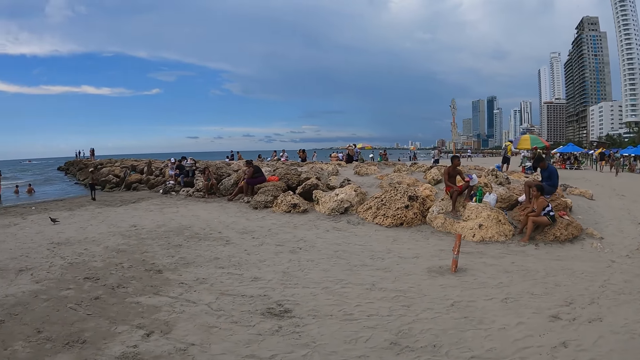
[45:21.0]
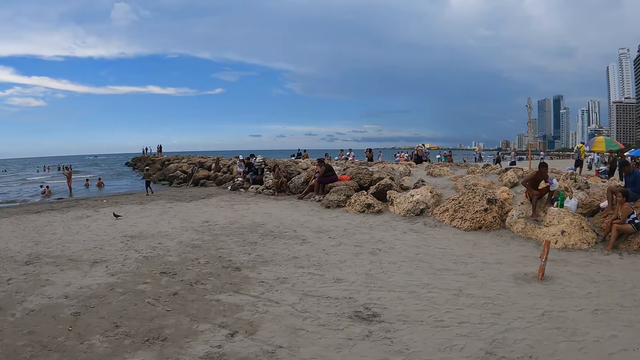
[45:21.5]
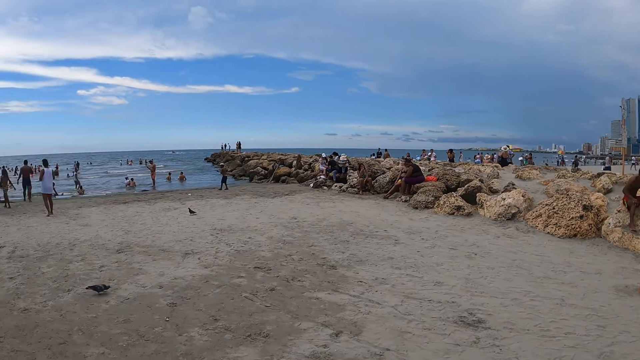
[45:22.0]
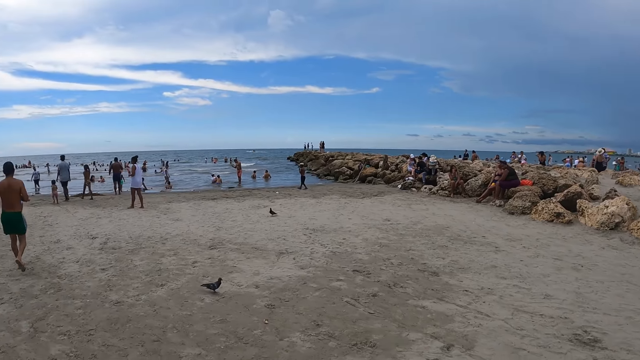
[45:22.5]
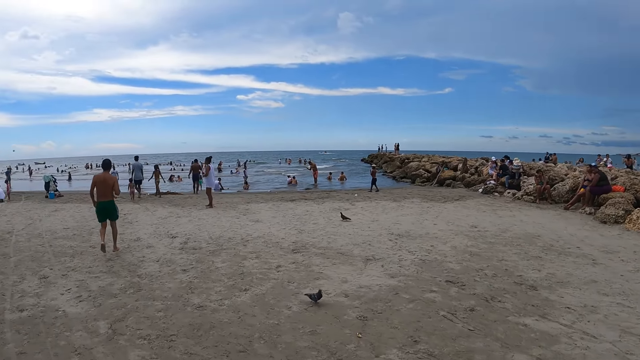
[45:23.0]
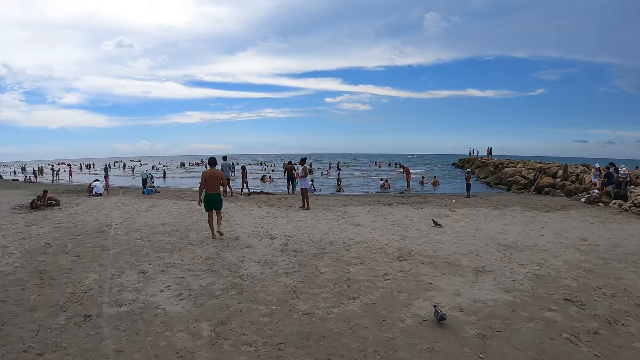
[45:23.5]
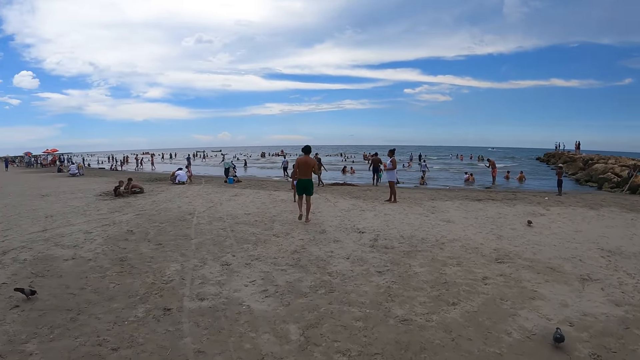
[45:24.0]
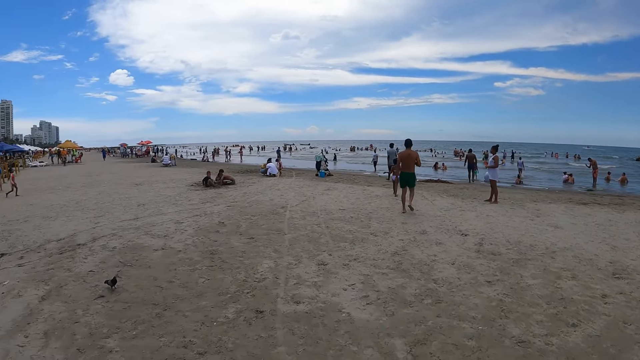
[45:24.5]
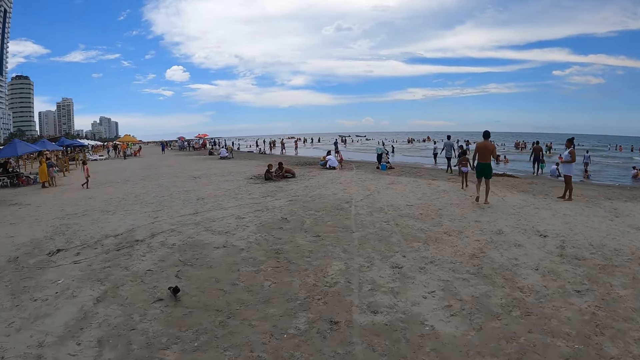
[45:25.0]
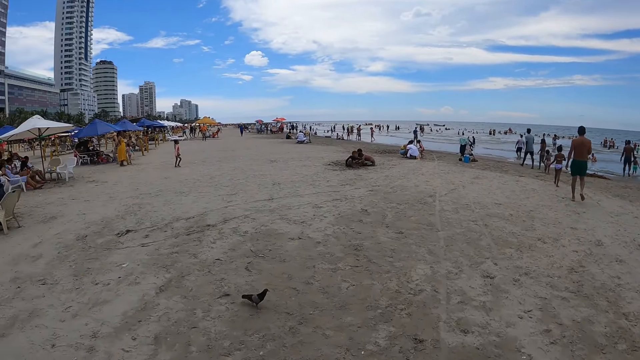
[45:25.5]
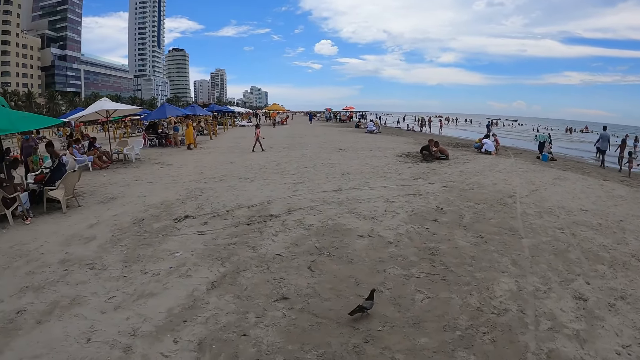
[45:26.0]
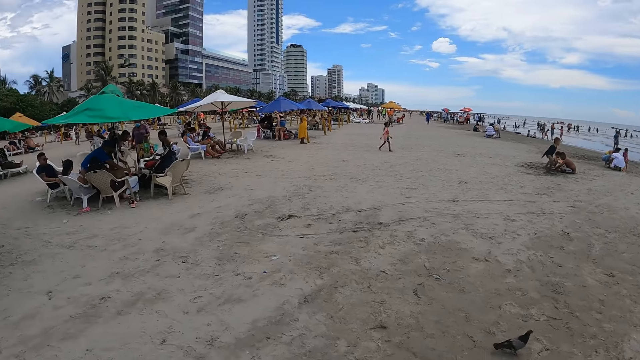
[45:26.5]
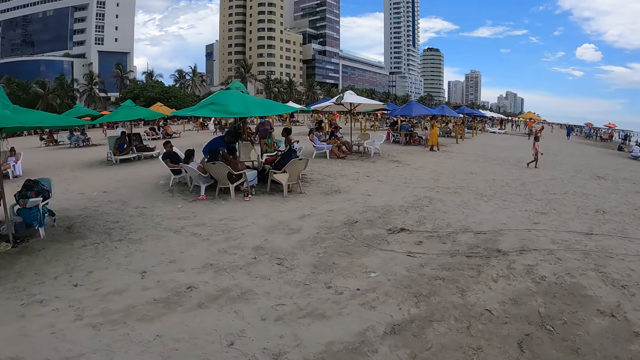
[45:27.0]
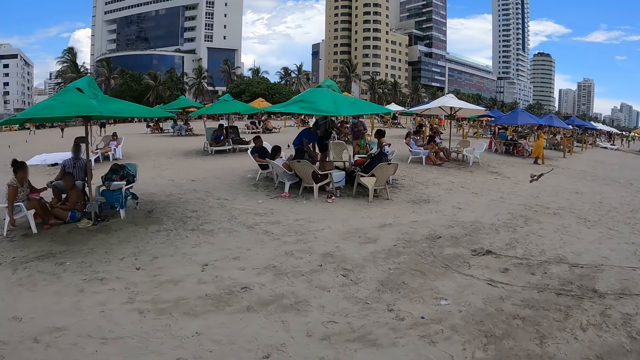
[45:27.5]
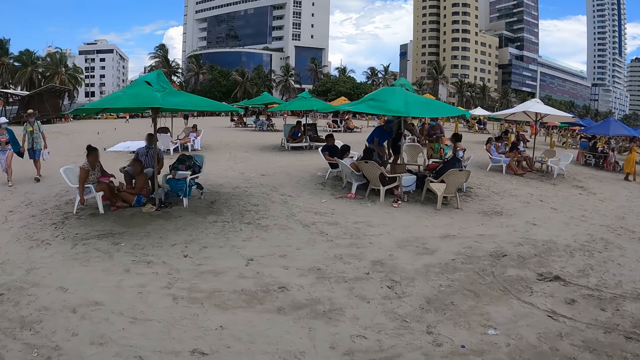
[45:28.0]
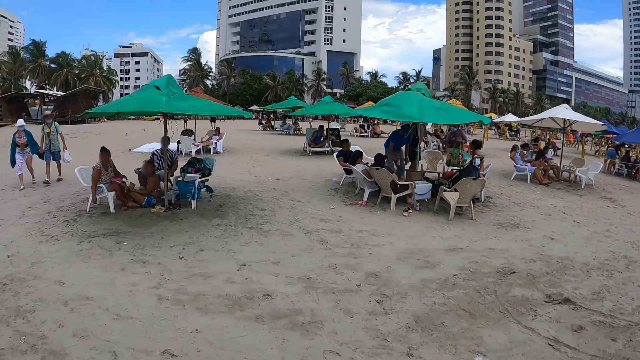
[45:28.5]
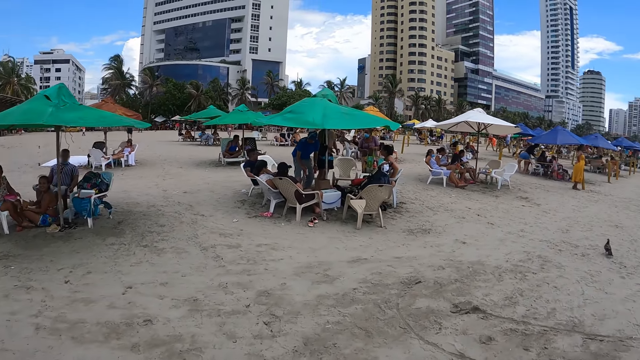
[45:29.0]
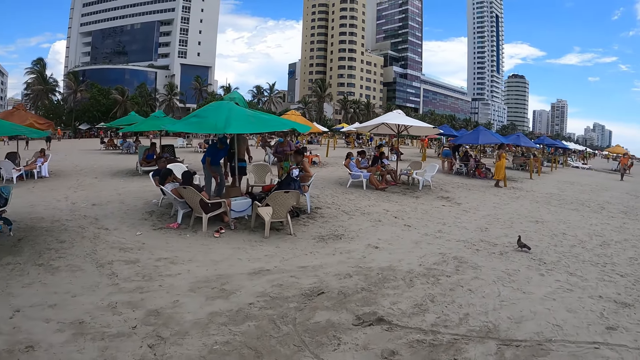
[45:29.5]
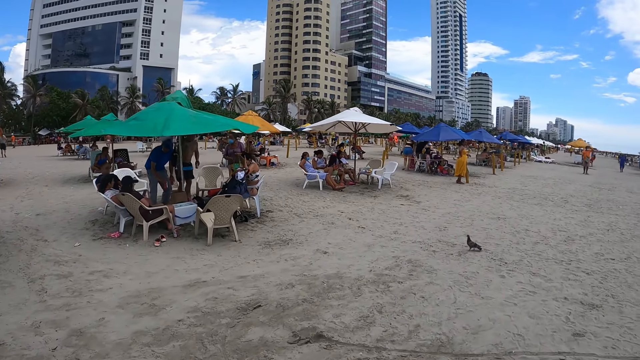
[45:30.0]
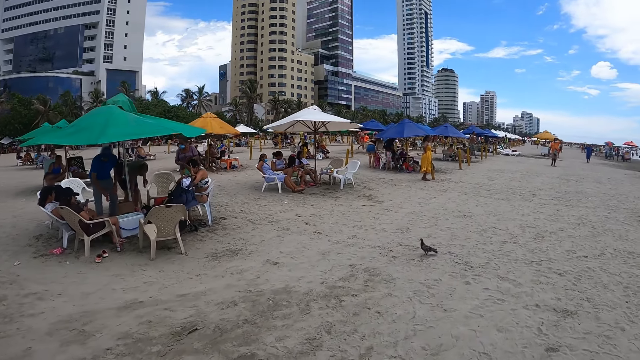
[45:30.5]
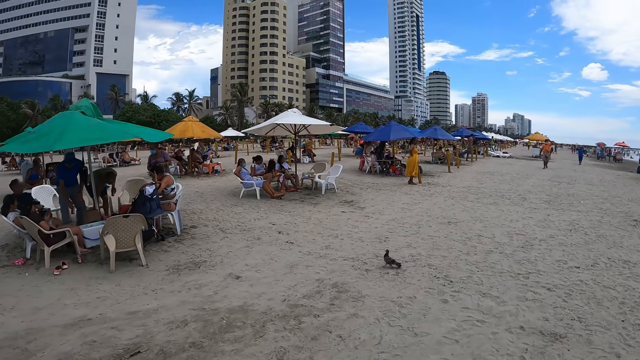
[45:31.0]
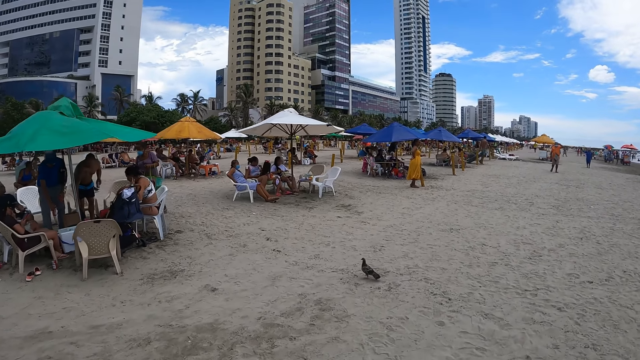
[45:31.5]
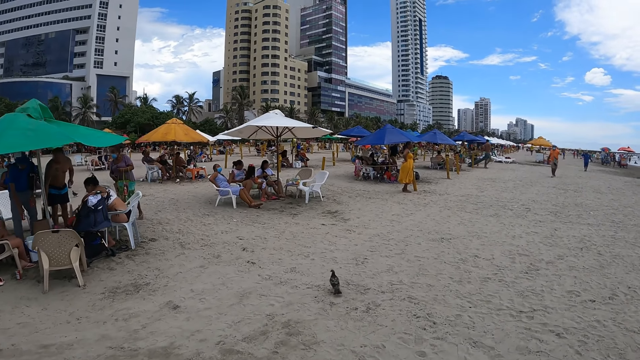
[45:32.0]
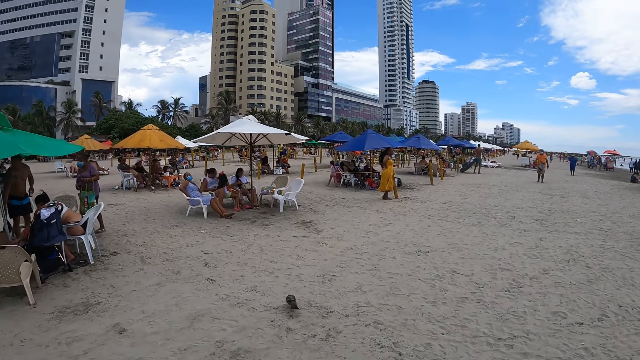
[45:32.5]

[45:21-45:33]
The camera wearer looks around. They look around again. They walk on the beach. They turn around. They walk on the beach.

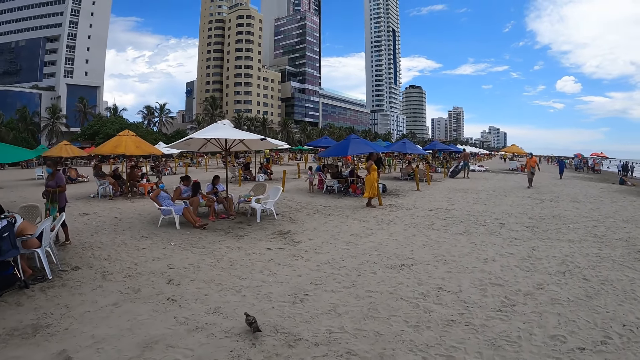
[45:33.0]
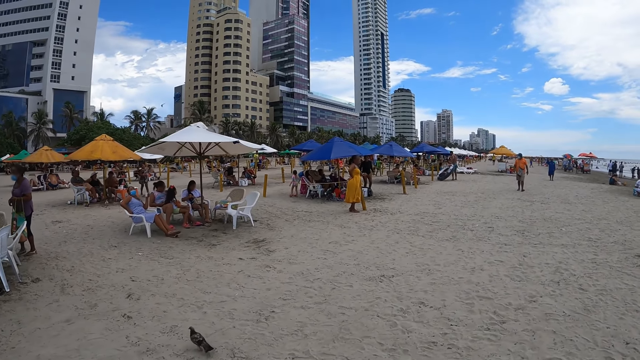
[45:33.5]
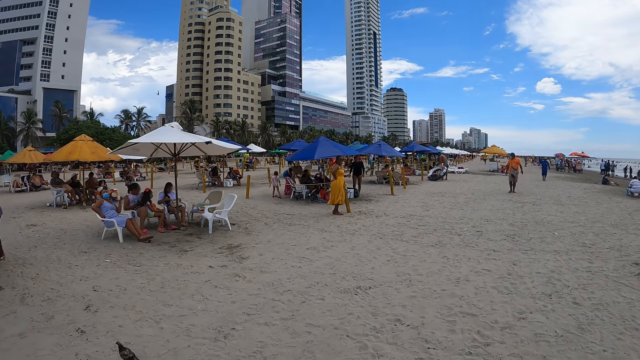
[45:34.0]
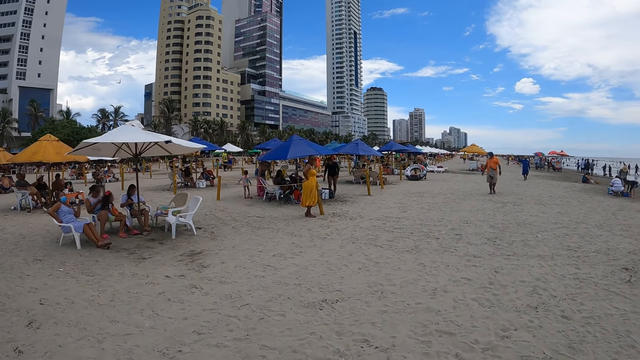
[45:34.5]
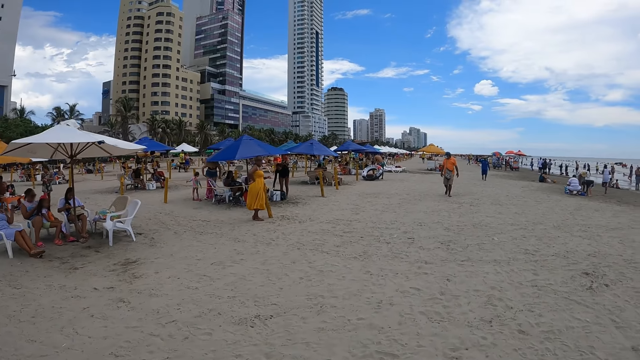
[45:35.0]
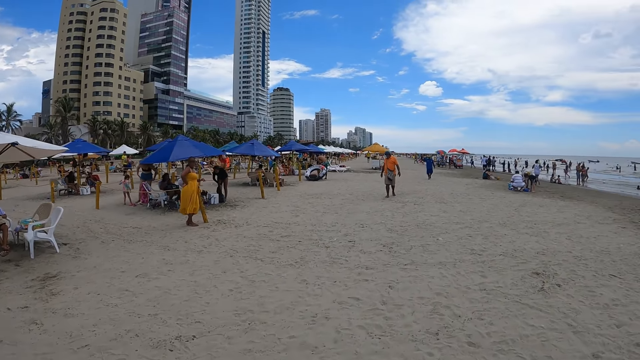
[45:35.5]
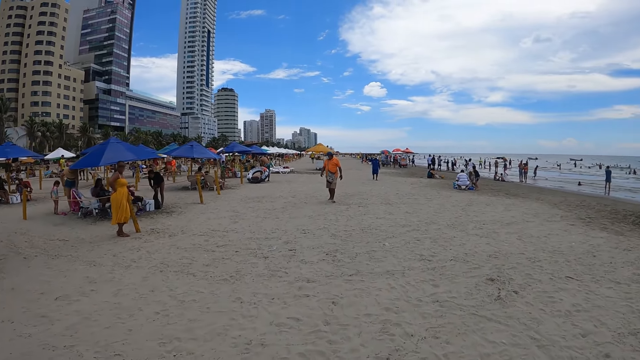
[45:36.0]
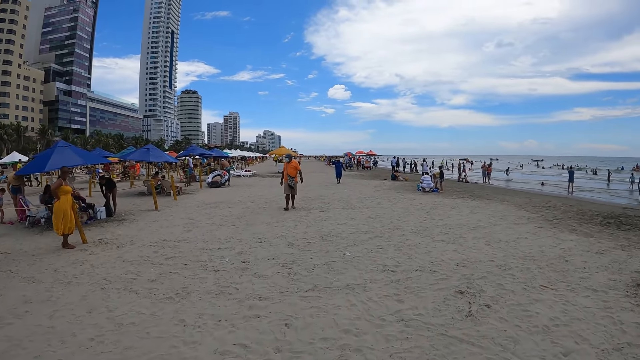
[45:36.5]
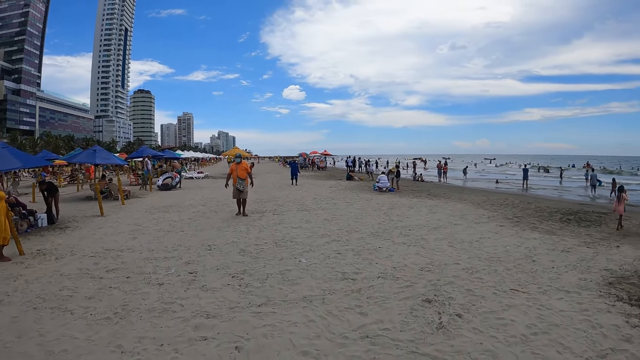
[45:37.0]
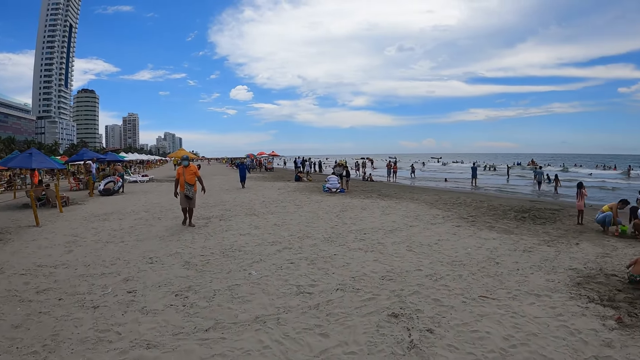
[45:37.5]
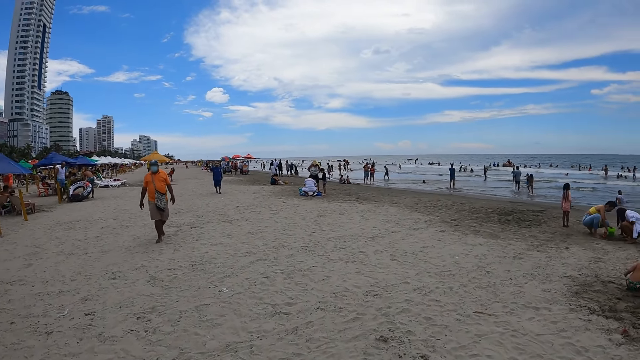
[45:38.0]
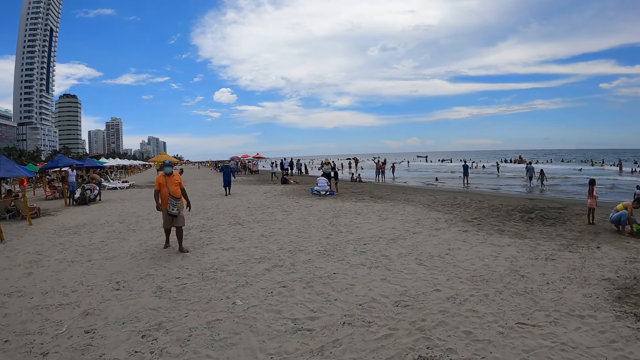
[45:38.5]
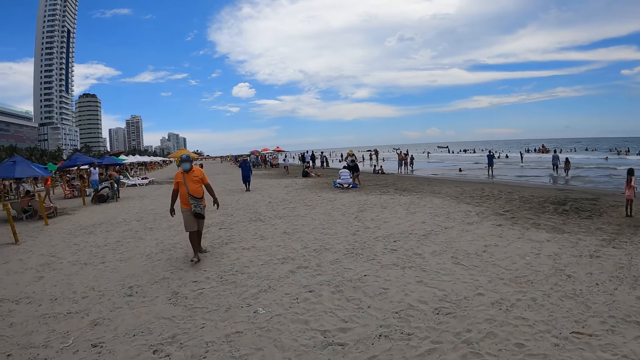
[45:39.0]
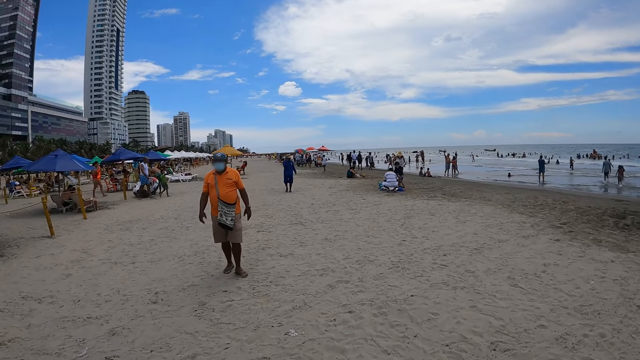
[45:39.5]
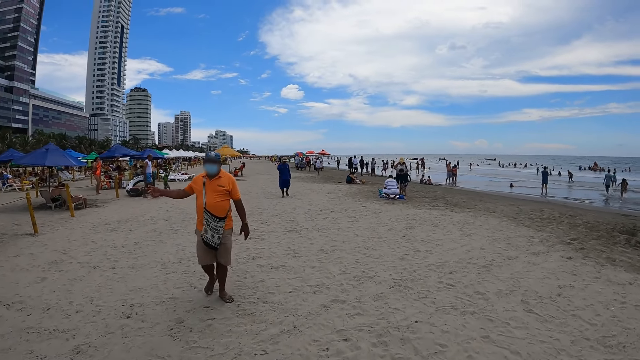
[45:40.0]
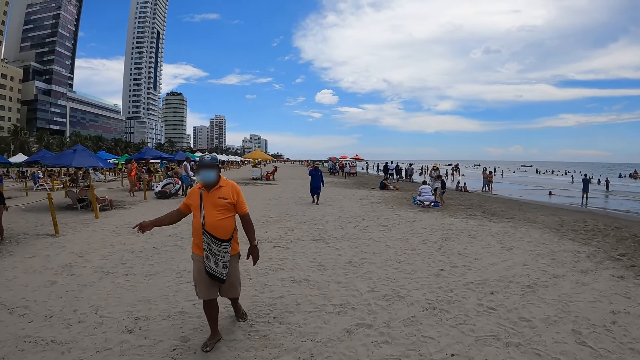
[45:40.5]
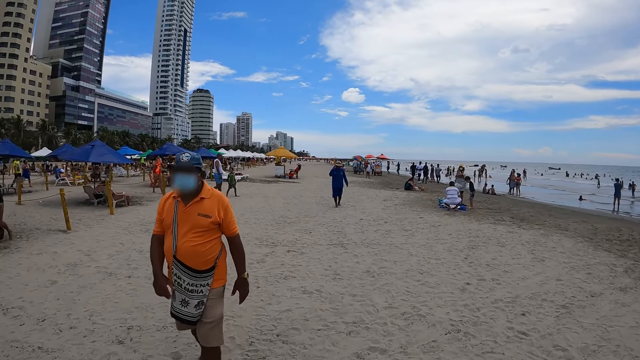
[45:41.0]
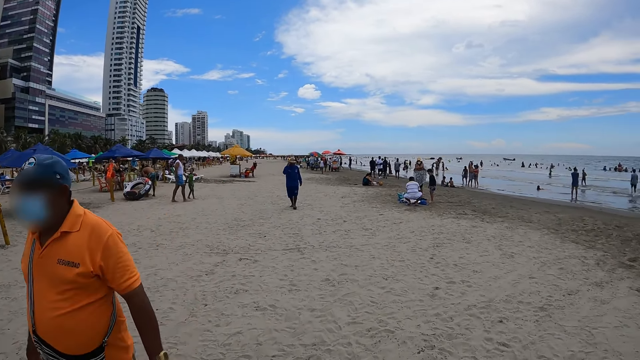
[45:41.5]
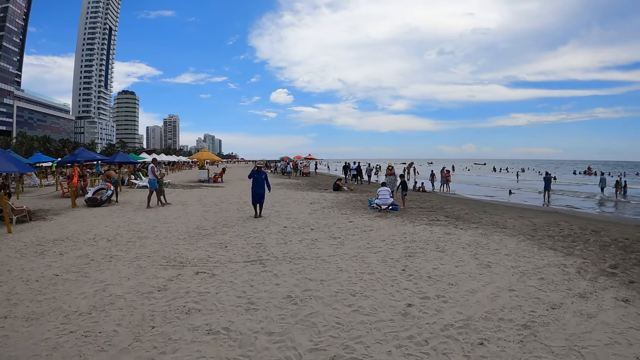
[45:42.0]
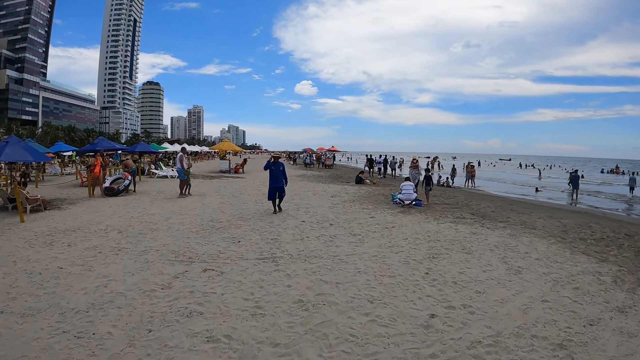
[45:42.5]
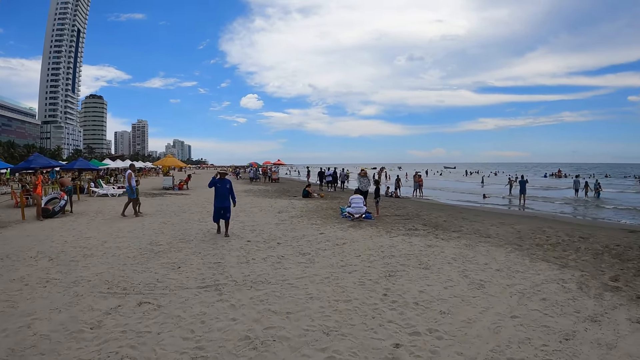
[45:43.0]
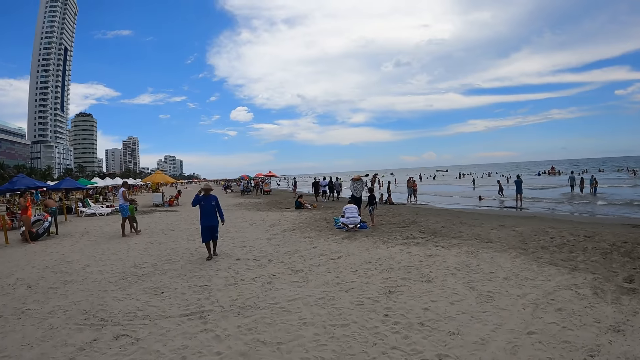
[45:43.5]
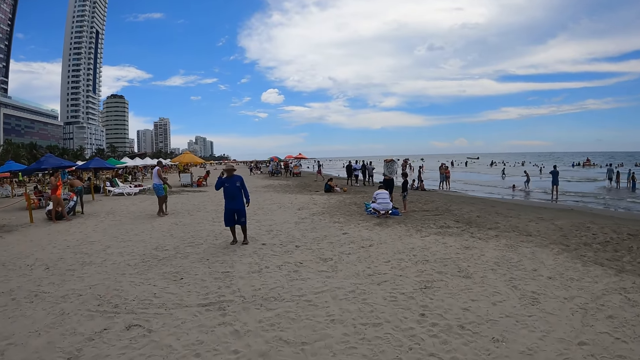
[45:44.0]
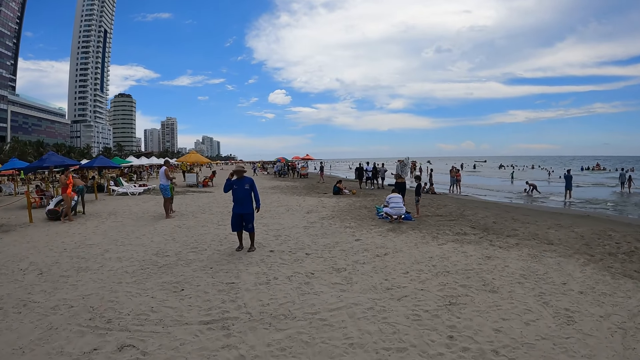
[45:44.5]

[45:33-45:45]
The camera wearer walks on the beach. A person interacts with the camera wearer. The camera wearer walks on the beach.
